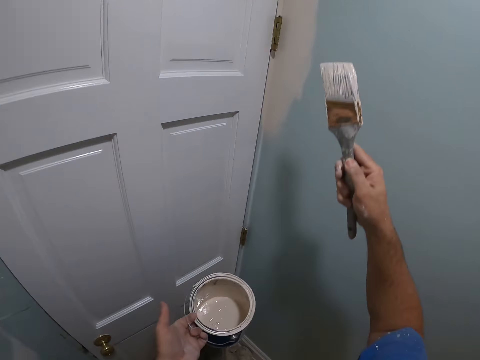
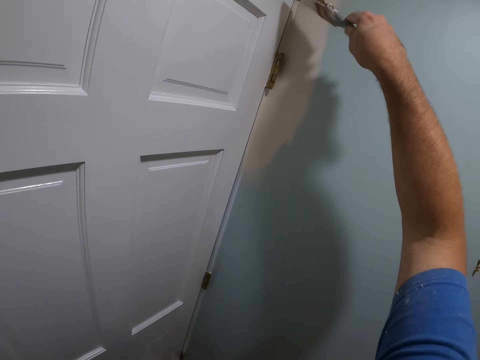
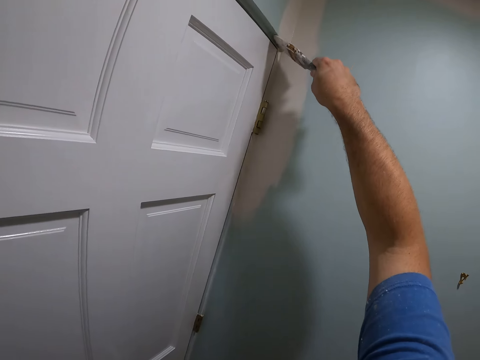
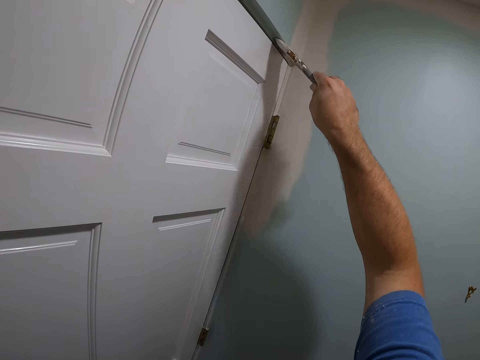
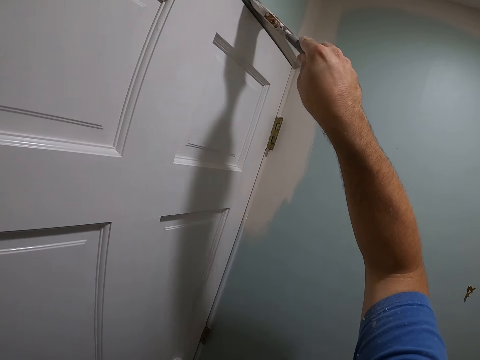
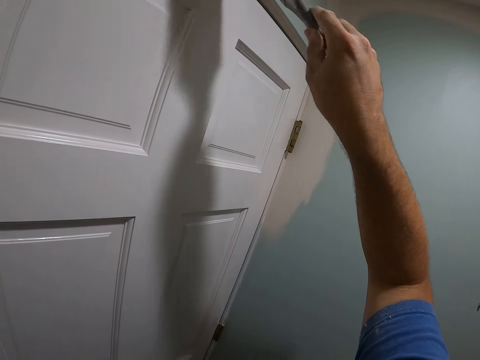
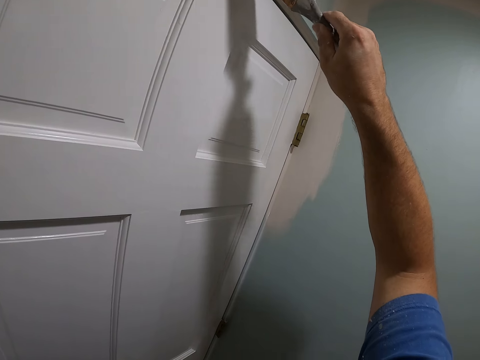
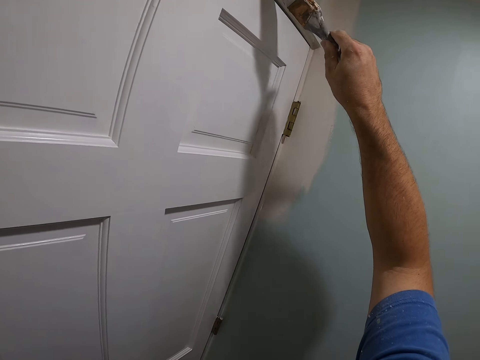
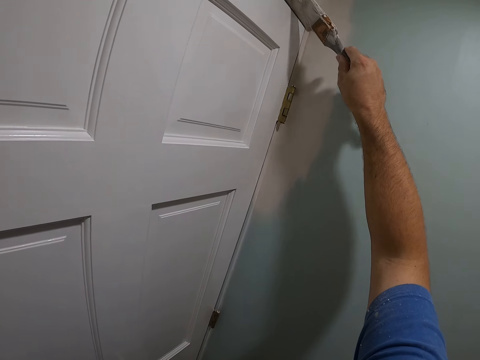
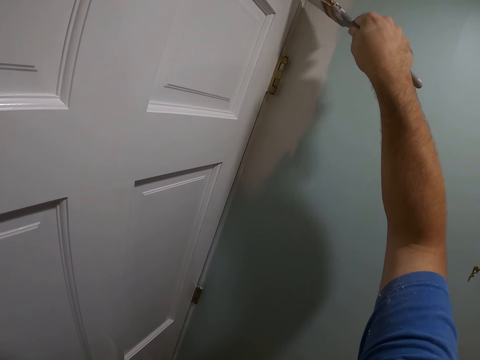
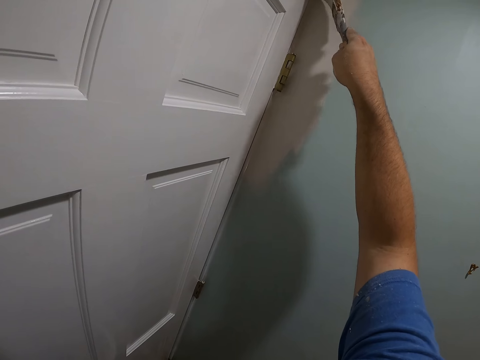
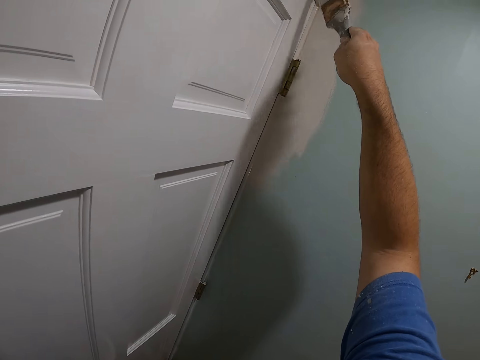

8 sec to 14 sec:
The camera wearer paints the wall on top of the door with the paint brush in his right hand.

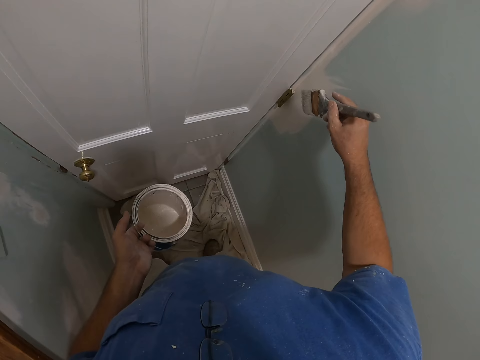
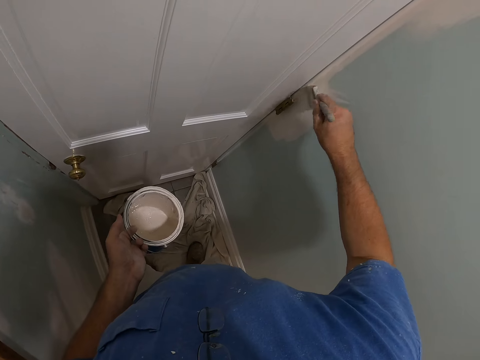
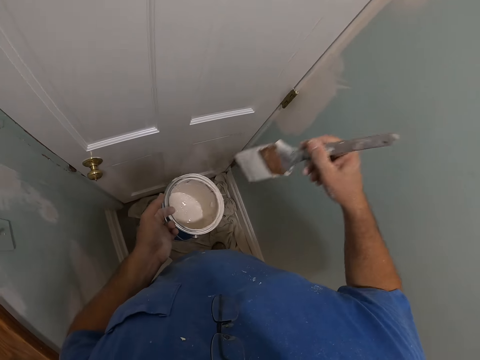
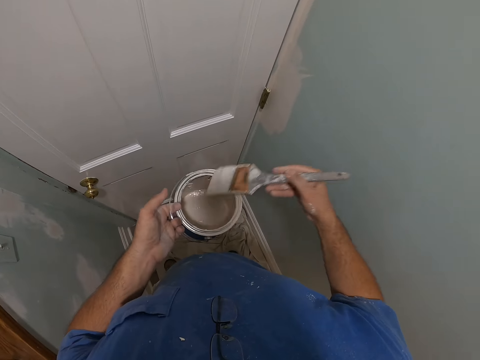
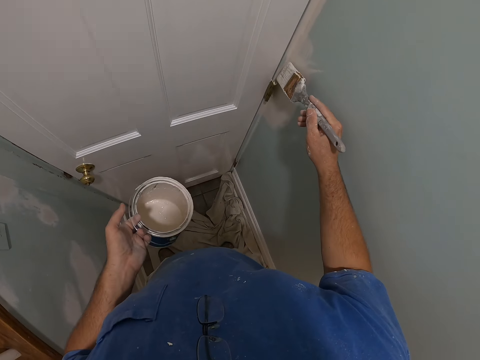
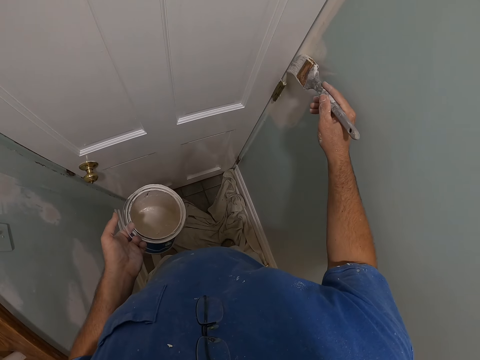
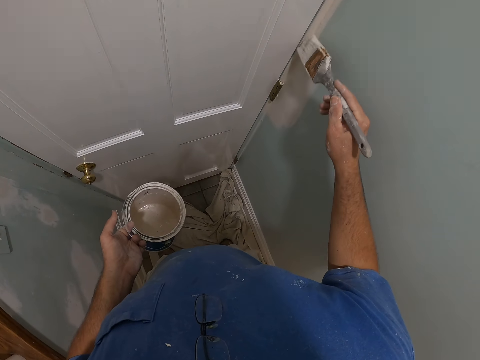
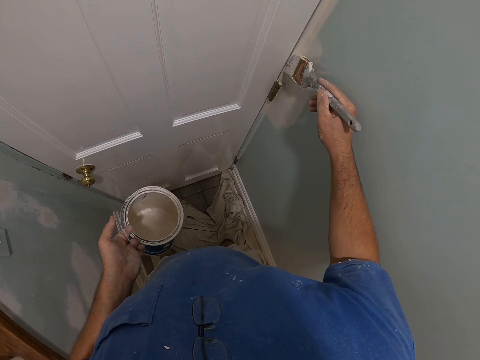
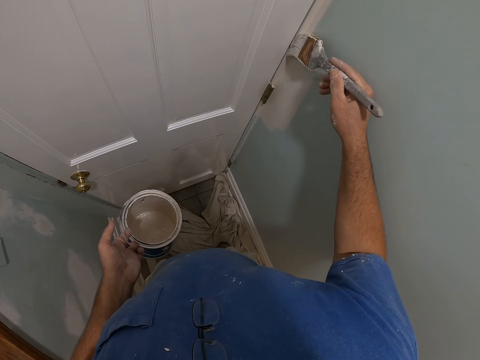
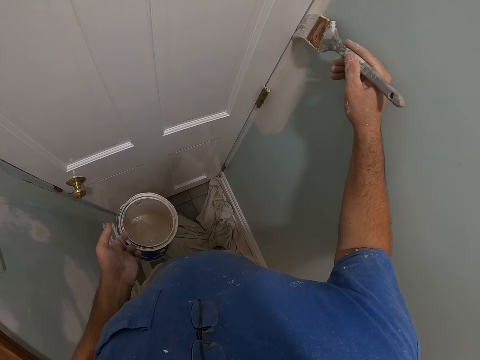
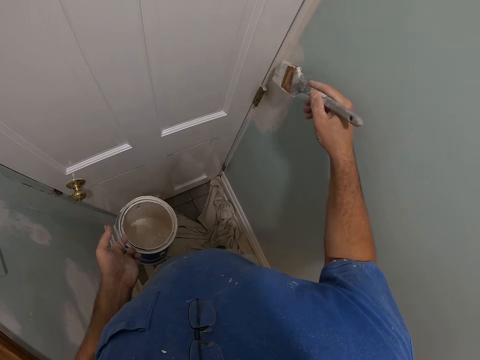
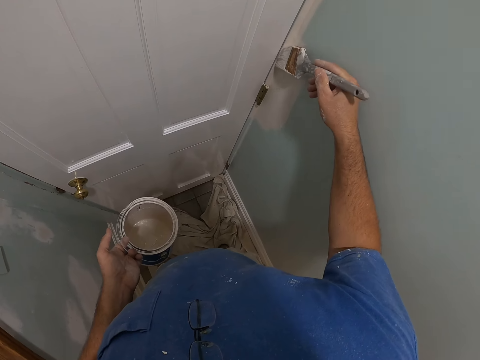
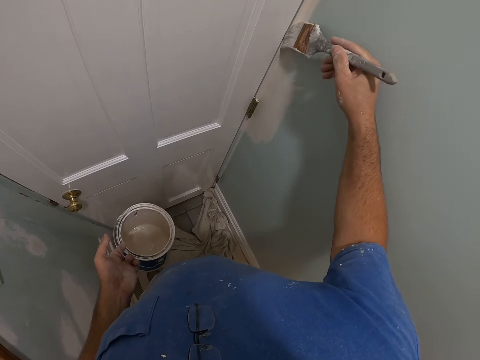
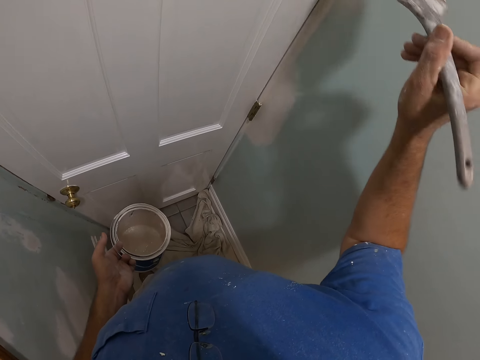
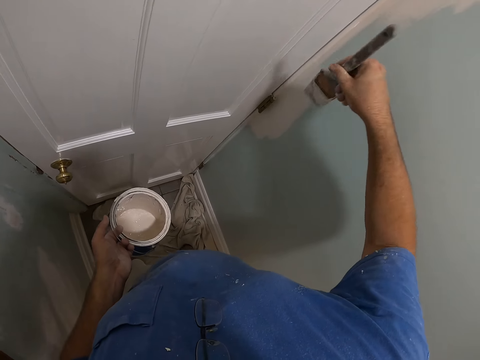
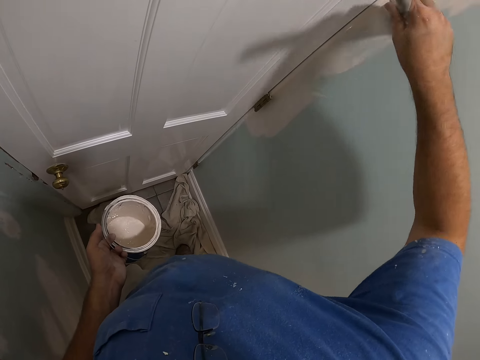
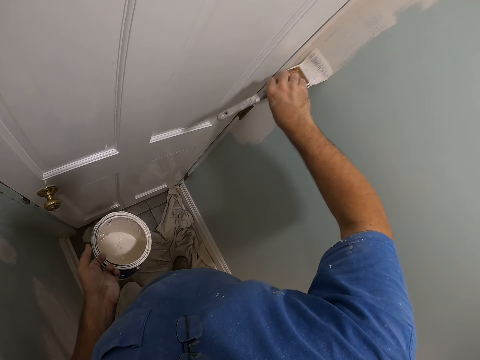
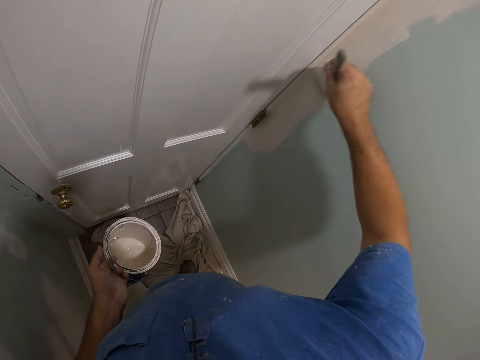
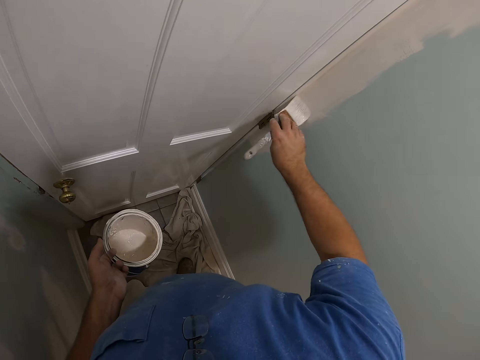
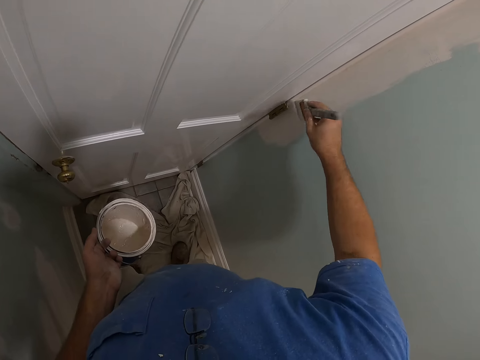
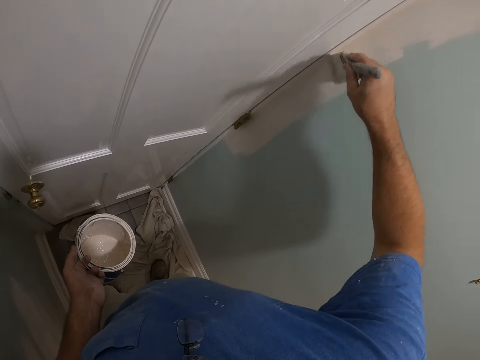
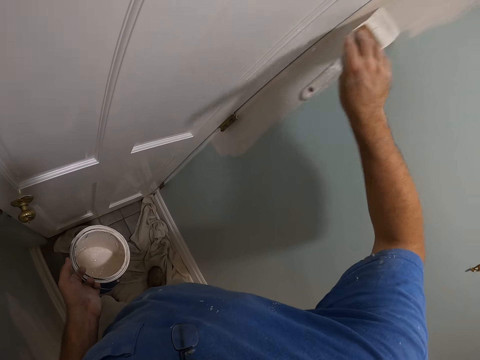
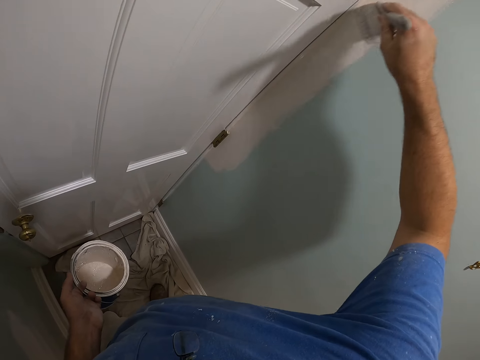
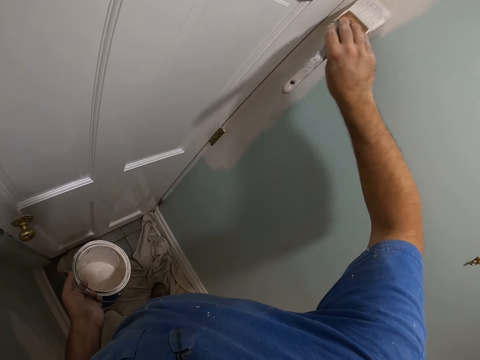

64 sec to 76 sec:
The camera wearer scoops paint from the bucket of paint in his left hand with the paint brush. He paints the wall with the paint brush in his right hand. He paints the wall.

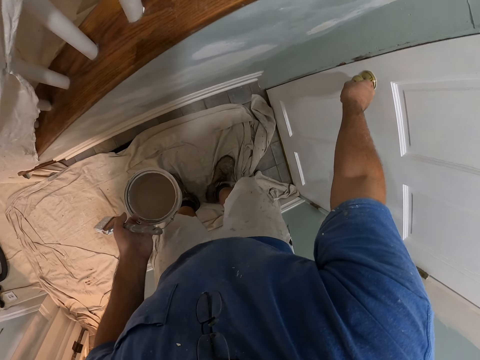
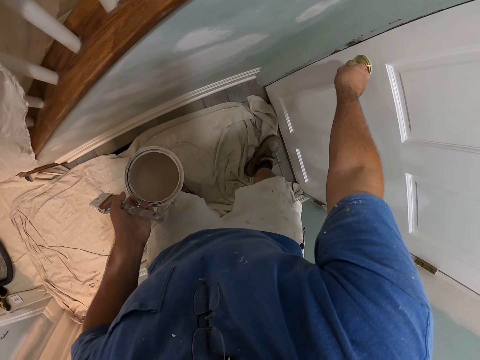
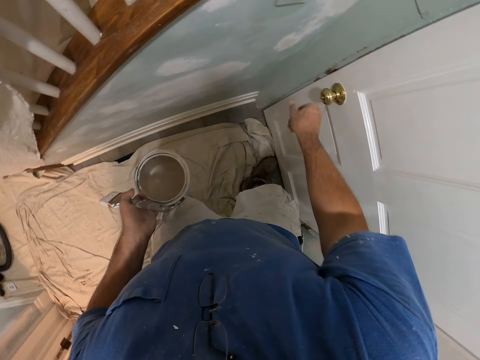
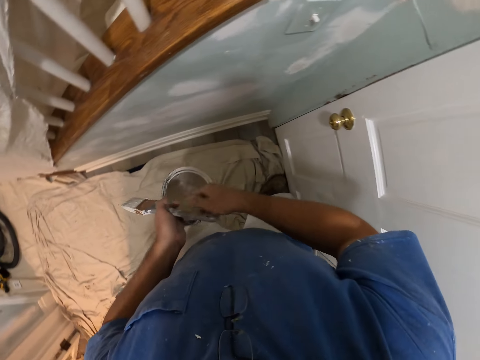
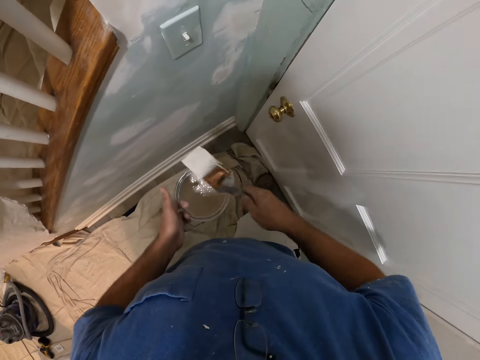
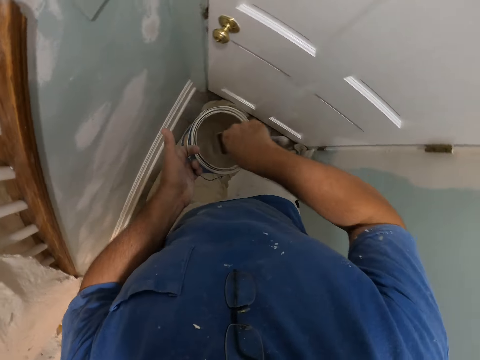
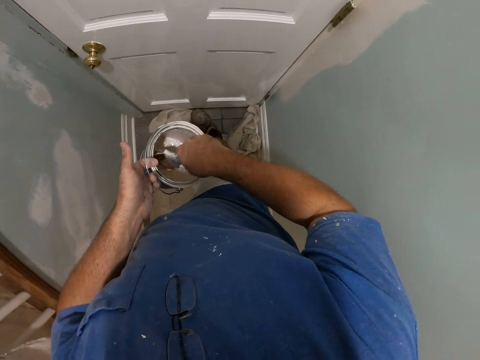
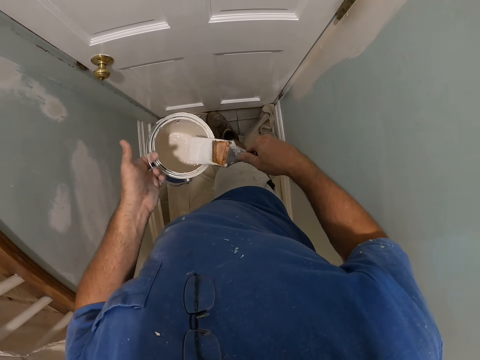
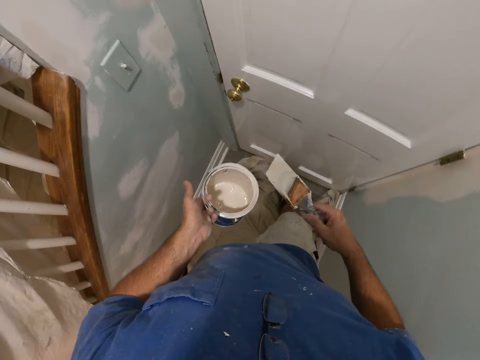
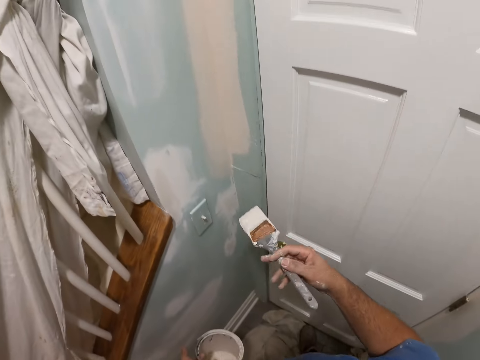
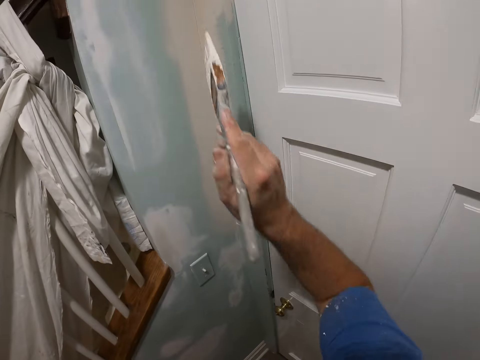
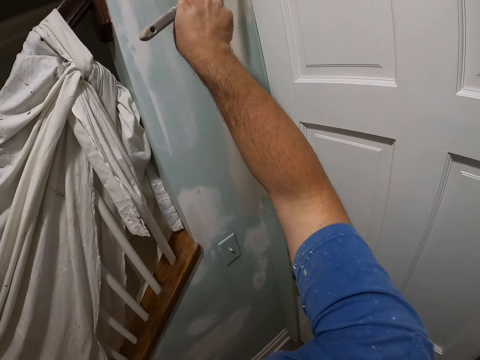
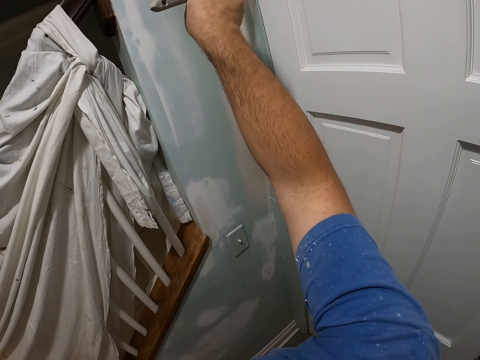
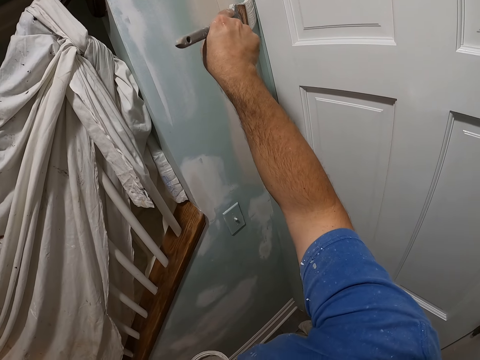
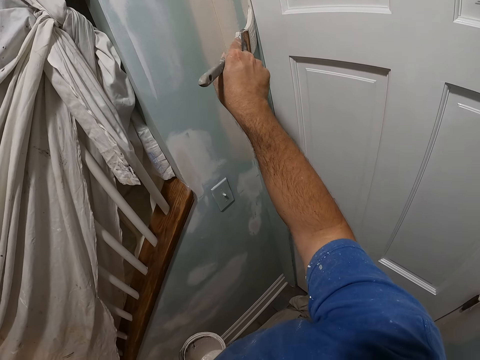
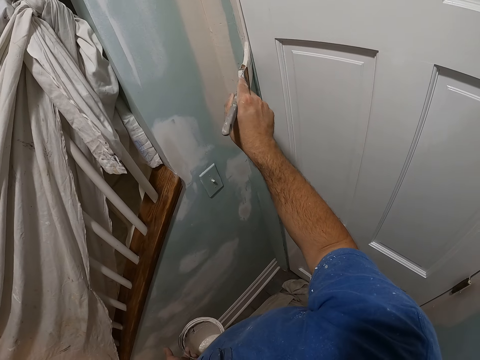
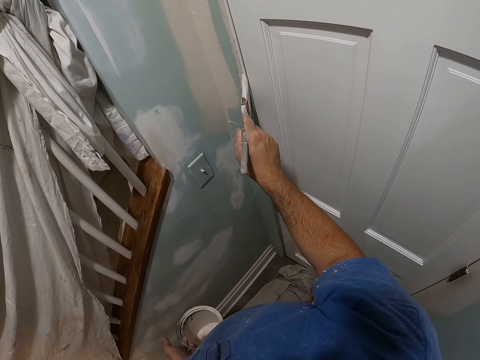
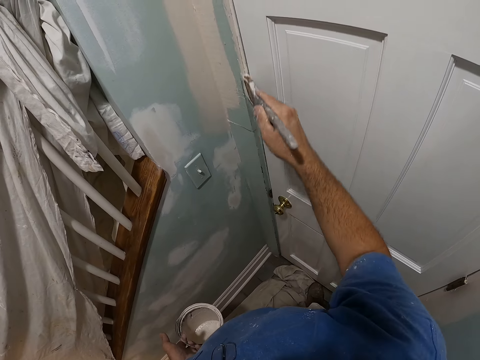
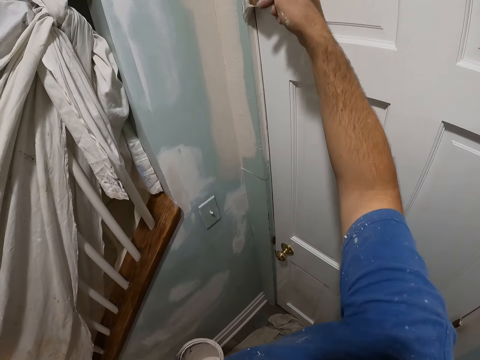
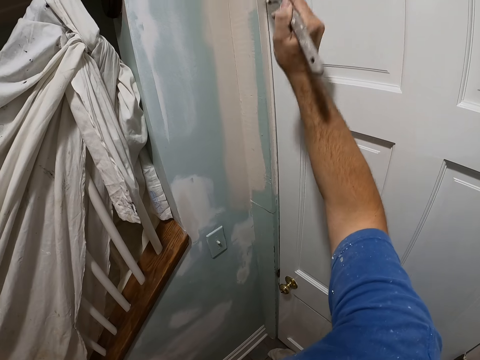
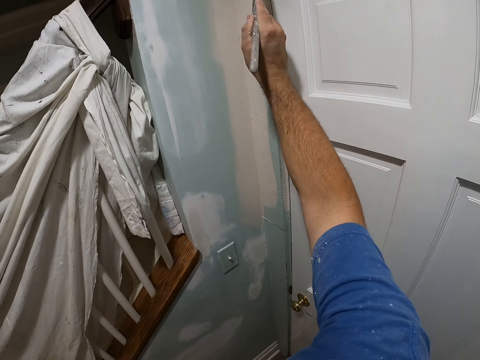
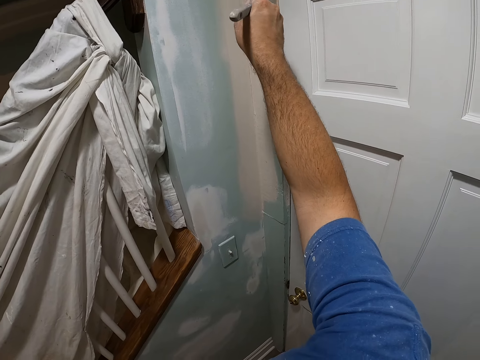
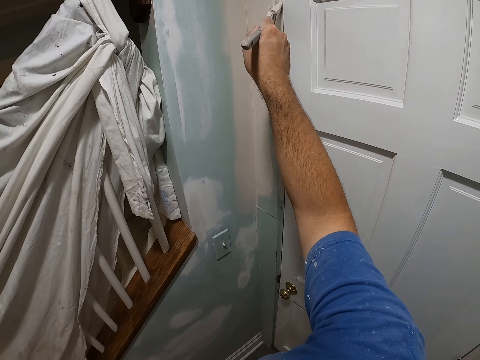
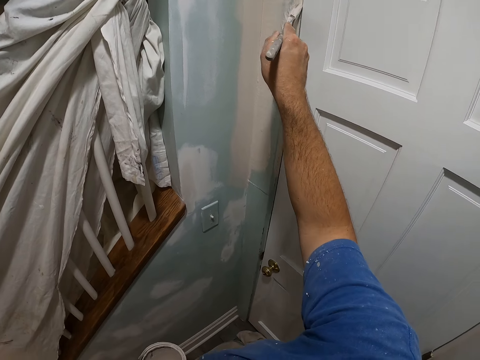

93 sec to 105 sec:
The camera wearer passes the paint brush from his left hand to his right hand. He scoops paint from the bucket of paint or paint can in his left hand with the paint brush. He swirls the brush inside the paint can. He brushes the paint brush on the edge of the bucket of paint. He paints the wall with the paint brush in his right hand.
